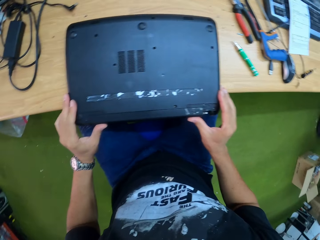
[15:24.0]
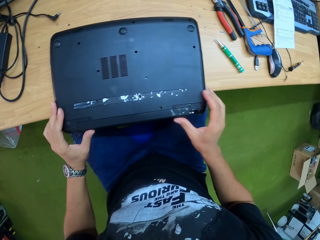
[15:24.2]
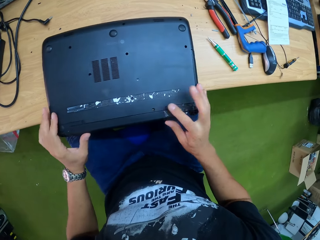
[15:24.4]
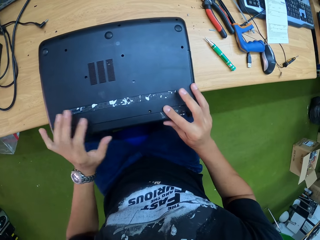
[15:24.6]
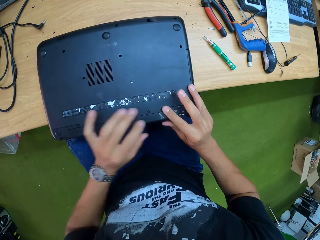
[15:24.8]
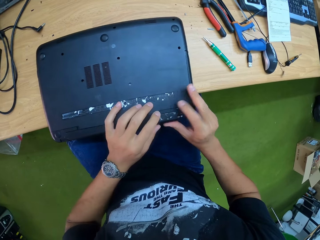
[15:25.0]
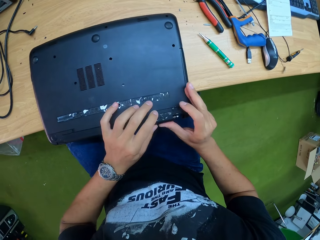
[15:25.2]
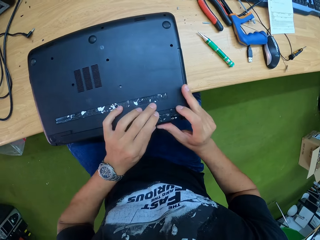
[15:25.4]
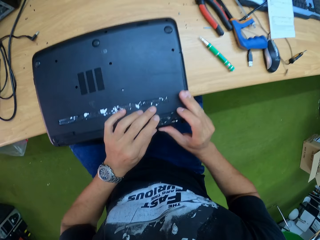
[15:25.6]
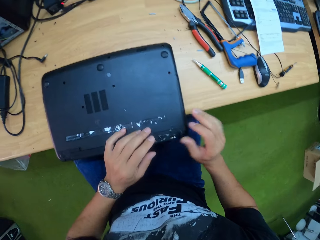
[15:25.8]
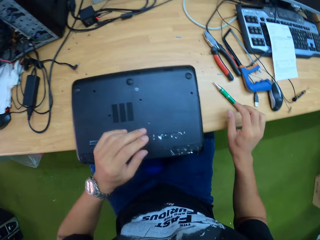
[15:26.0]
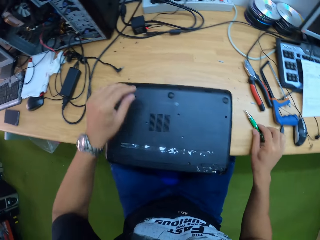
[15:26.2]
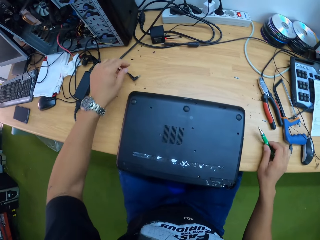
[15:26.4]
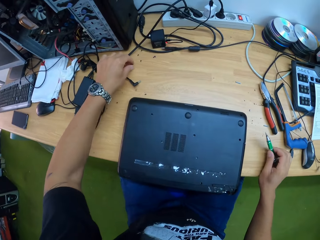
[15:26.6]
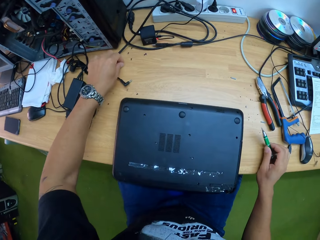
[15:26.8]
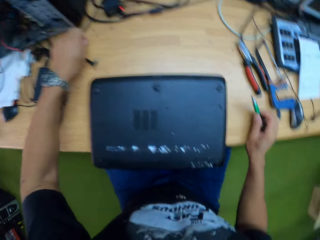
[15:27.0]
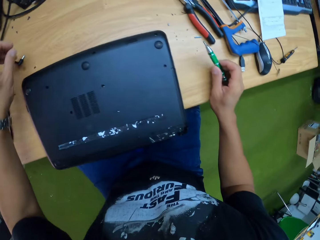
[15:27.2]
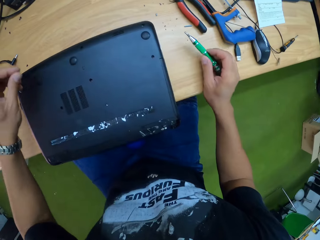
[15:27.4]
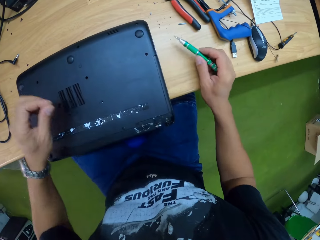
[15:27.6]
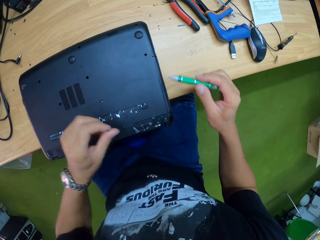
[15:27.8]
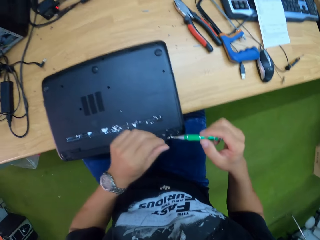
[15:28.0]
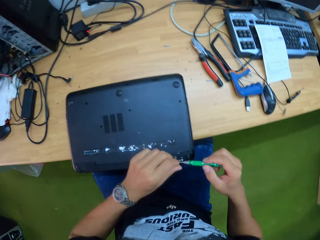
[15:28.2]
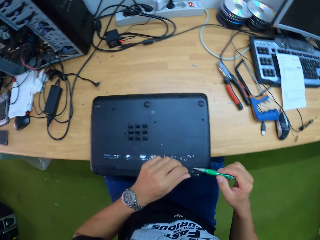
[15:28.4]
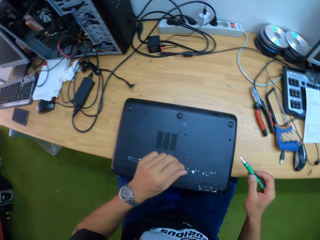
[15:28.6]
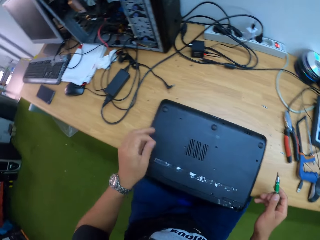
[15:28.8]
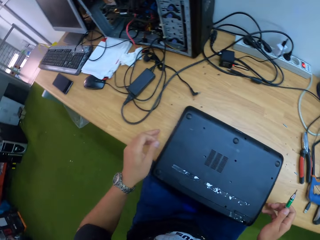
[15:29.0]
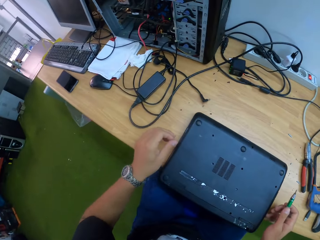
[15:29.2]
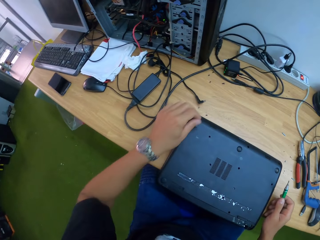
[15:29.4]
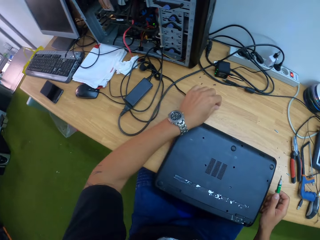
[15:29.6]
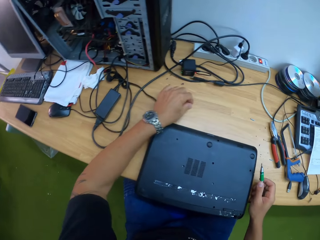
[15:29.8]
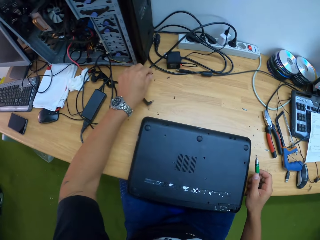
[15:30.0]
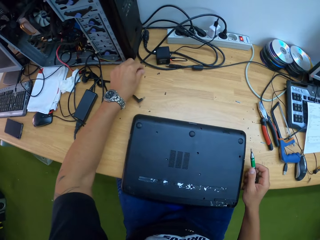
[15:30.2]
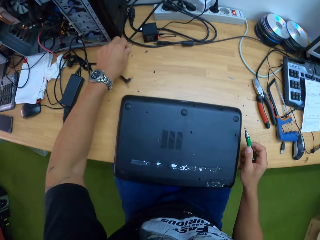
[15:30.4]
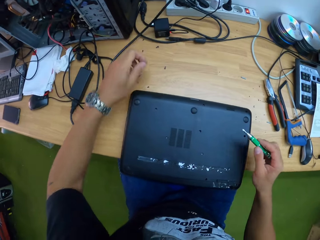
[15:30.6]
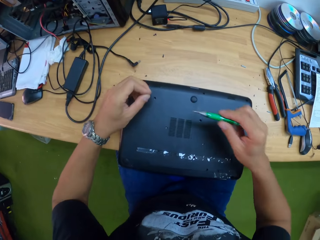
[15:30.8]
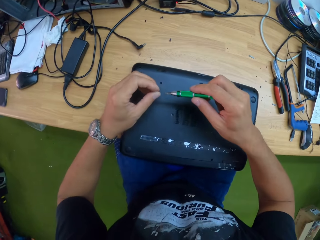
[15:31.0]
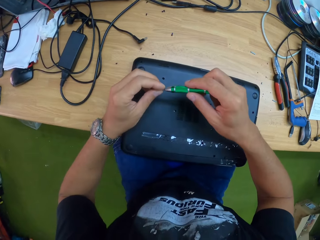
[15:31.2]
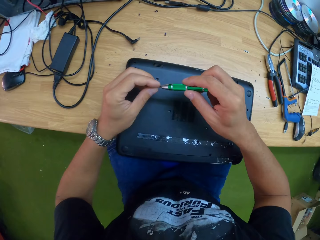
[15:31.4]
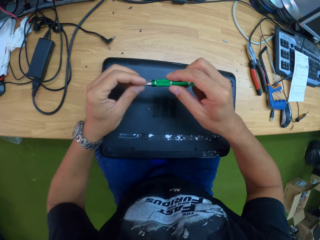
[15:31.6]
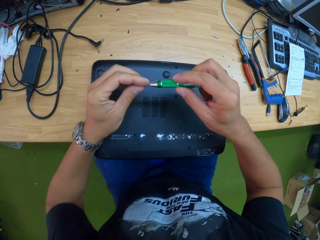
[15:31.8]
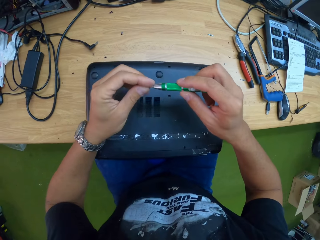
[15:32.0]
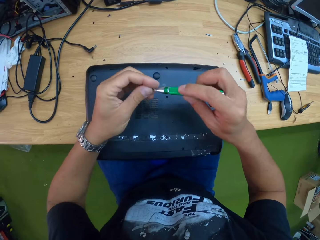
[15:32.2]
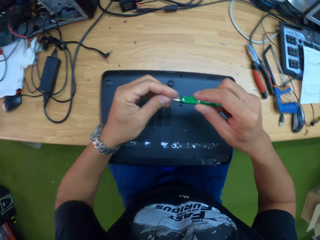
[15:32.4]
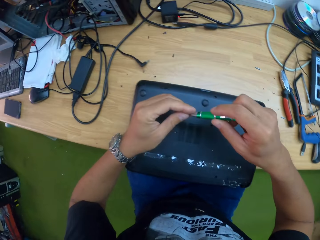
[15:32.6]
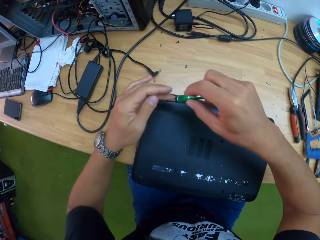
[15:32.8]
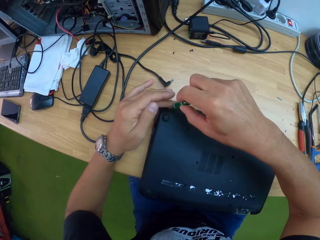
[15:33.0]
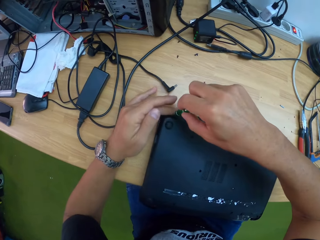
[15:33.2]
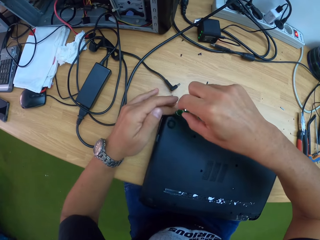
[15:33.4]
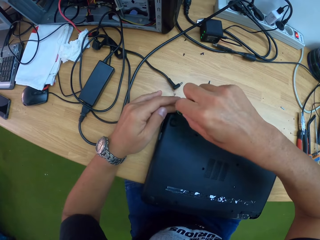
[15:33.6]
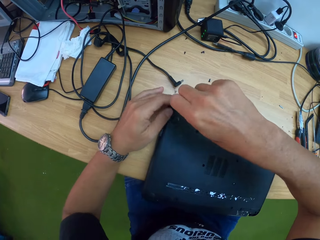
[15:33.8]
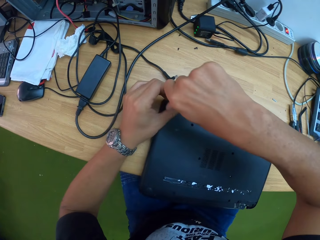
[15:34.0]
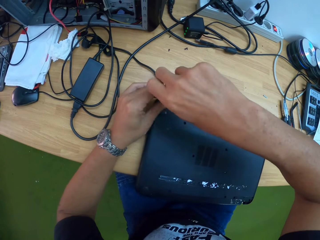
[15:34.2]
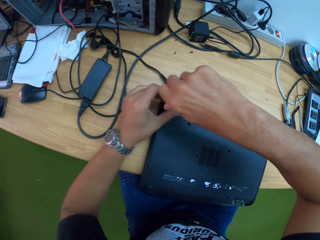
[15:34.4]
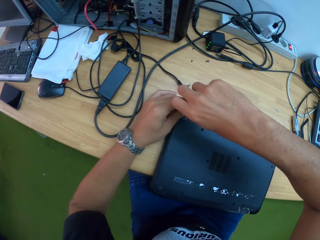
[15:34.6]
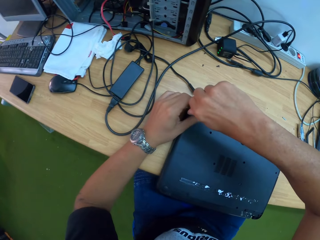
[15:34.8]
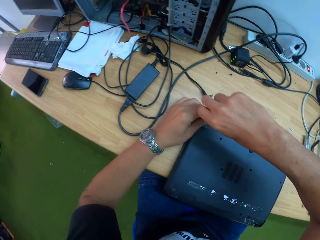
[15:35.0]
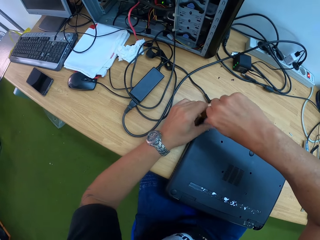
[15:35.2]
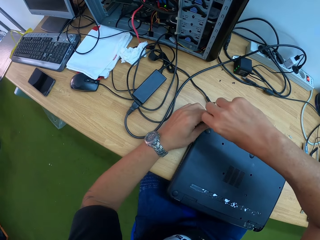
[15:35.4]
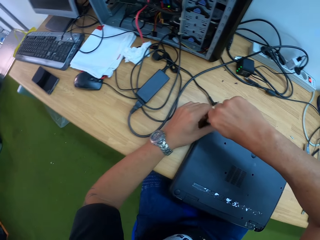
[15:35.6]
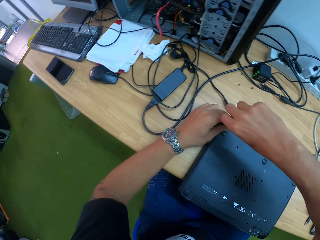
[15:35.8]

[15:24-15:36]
The camera wearer picks the screwdriver on the table with his right hand. He picks a screw on the table with his left hand. He attaches the screw in his left hand to the tip of the screwdriver in his right hand. He drops the screw in his left hand on the table. He picks a screw on the table with his left hand. He attaches the screw in his left hand to the tip of the screwdriver in his right hand. He screws the laptop on the table with the screw on the screwdriver in his right hand.

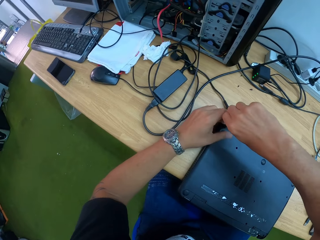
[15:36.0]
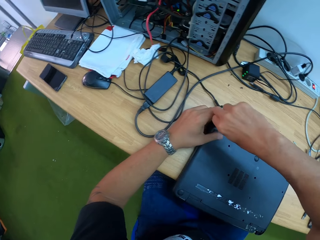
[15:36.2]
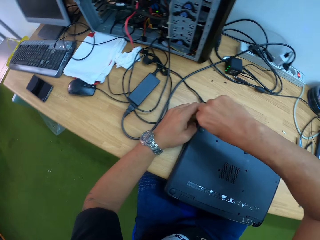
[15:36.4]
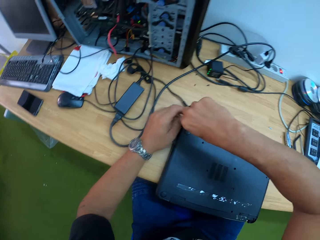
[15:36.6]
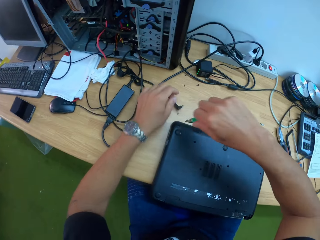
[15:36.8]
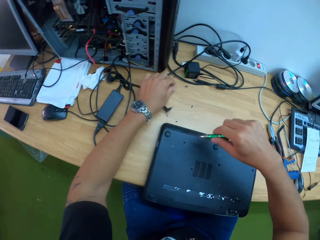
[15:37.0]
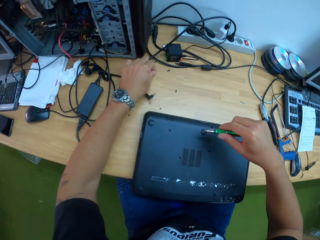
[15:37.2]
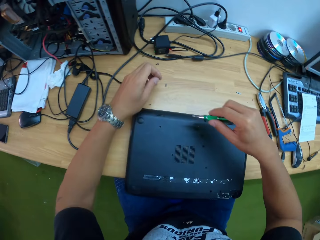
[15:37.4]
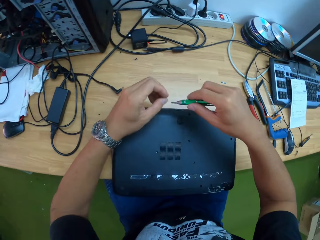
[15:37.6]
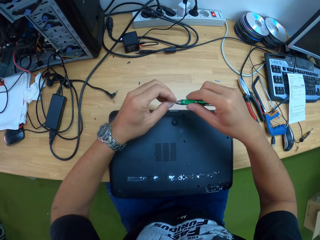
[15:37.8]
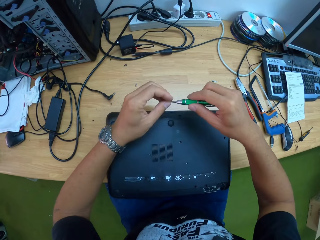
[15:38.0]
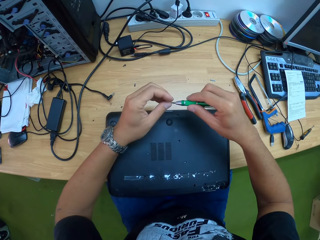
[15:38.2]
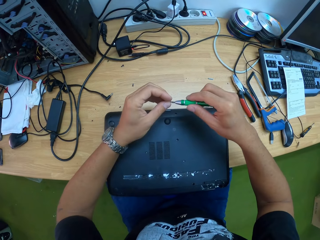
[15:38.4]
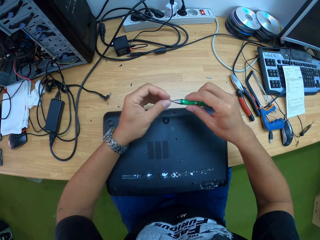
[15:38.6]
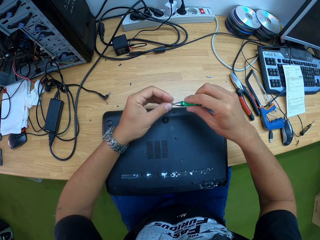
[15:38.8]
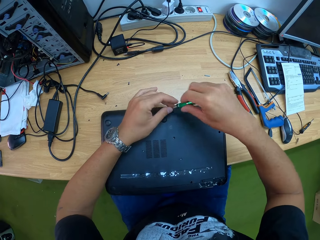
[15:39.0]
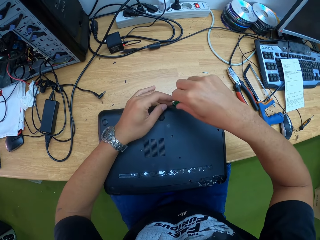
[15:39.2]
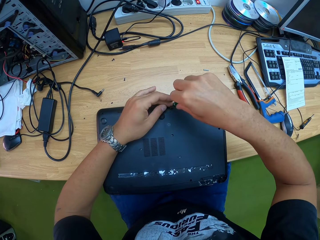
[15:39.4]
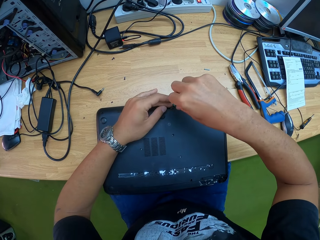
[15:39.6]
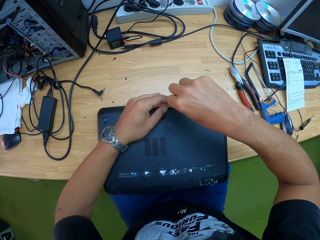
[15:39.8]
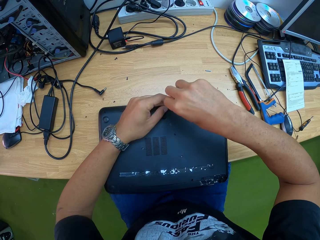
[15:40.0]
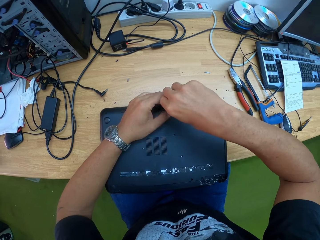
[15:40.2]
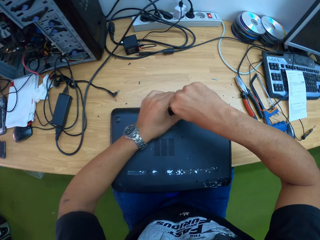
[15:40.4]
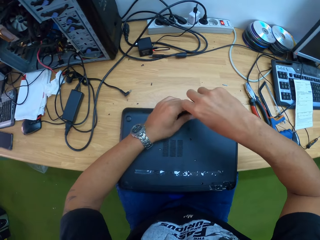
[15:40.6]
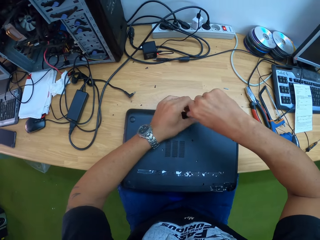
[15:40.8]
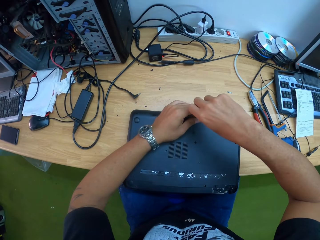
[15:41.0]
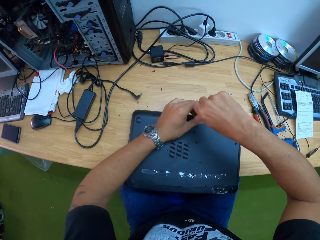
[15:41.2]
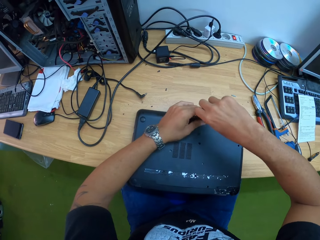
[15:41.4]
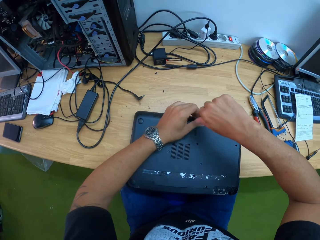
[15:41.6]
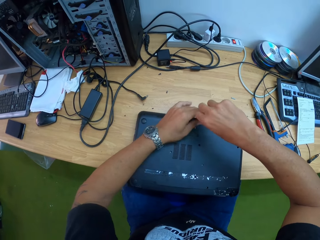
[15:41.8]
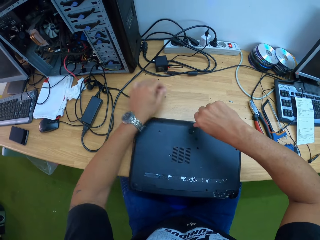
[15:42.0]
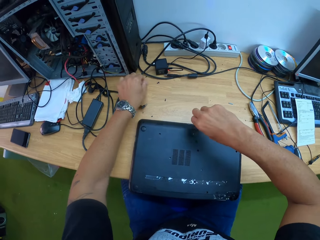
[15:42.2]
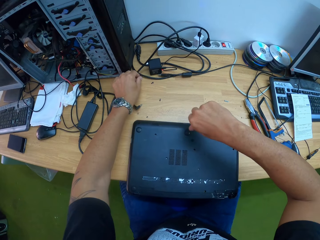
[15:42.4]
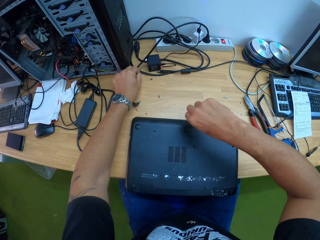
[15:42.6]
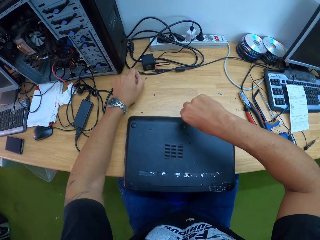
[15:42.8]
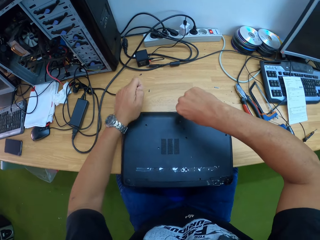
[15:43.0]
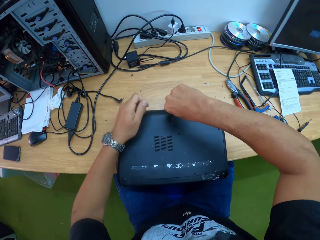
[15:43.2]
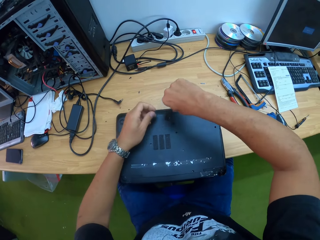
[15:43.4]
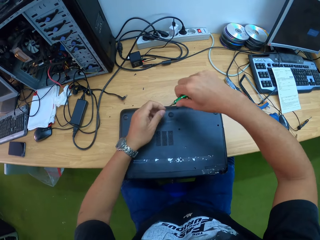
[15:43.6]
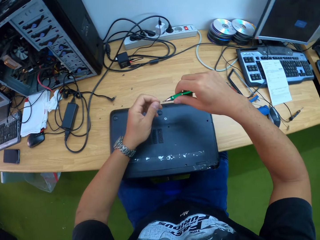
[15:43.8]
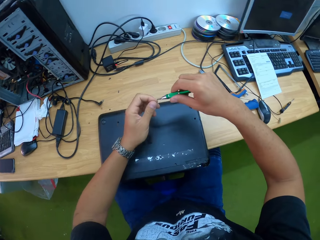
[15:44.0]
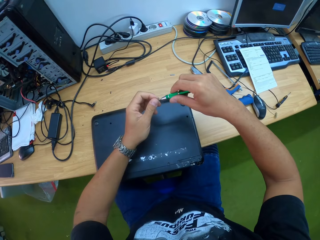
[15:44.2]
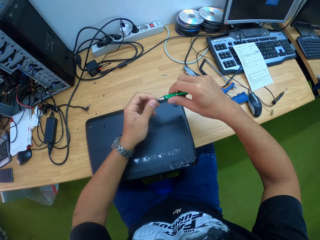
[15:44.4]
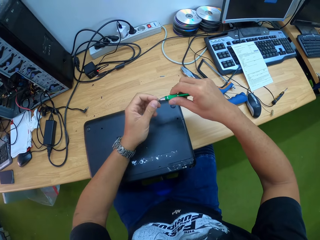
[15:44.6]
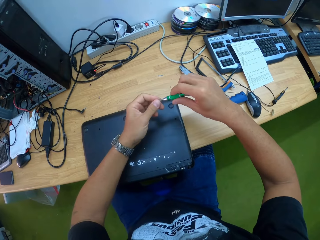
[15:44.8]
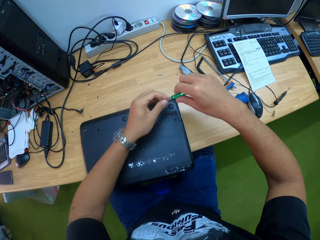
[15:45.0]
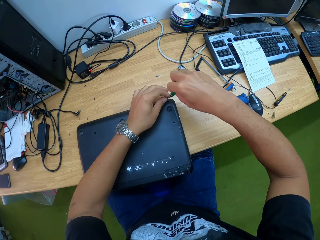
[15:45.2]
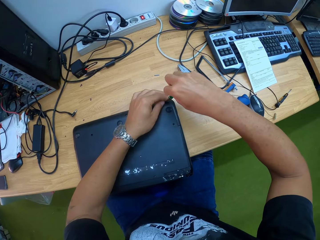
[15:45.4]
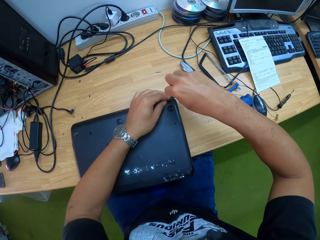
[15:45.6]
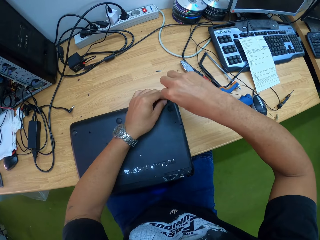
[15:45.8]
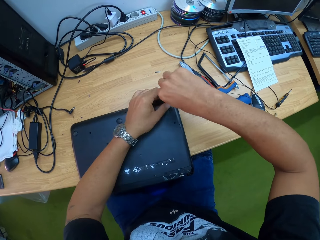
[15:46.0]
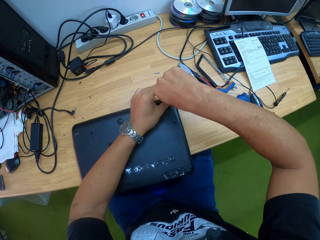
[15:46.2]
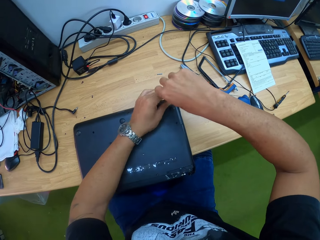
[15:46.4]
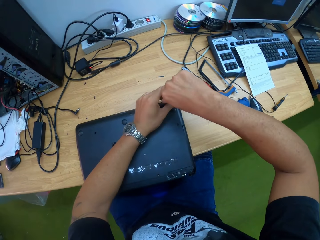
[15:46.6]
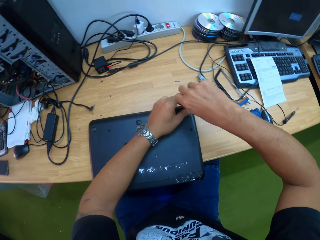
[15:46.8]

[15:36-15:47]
The camera wearer picks a screw on the table with his left hand. He attaches the screw in his left hand to the tip of the screwdriver in his right hand. He screws the laptop on the table with the screw on the screwdriver in his right hand. He picks a screw on the table with his left hand. He attaches the screw in his left hand to the tip of the screwdriver in his right hand. He screws the laptop on the table with the screw on the screwdriver in his right hand.
